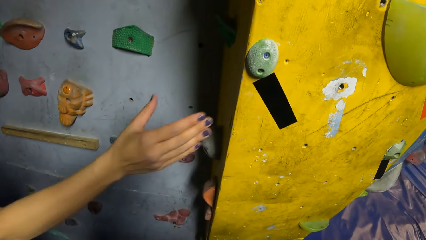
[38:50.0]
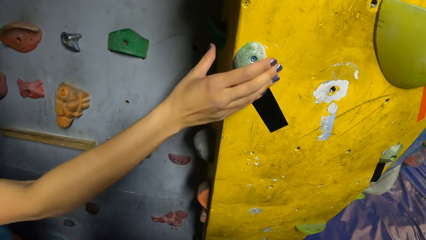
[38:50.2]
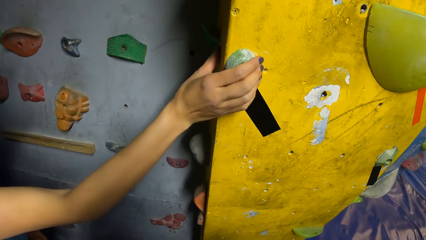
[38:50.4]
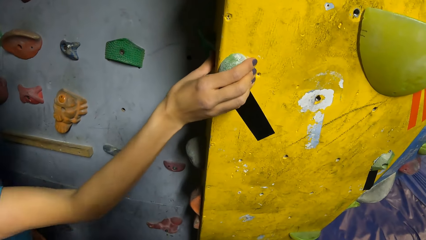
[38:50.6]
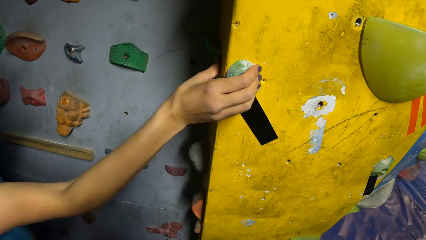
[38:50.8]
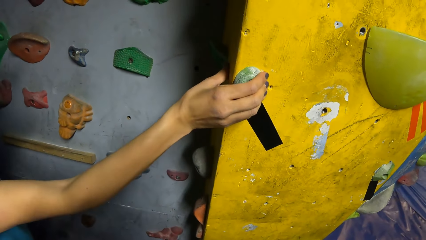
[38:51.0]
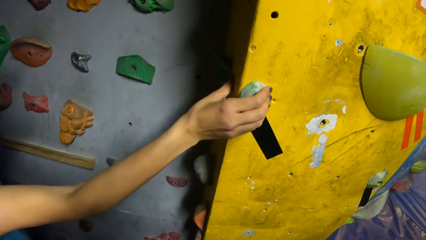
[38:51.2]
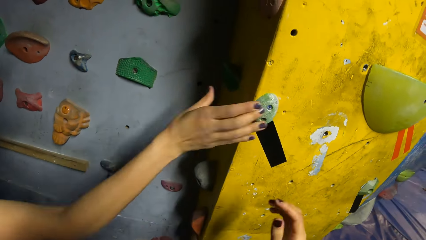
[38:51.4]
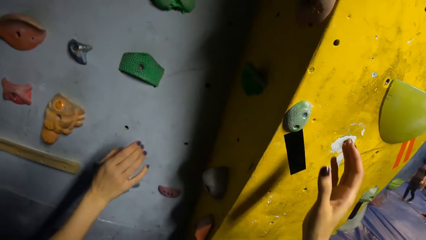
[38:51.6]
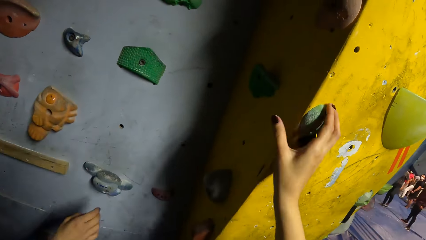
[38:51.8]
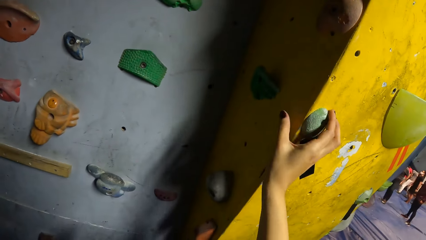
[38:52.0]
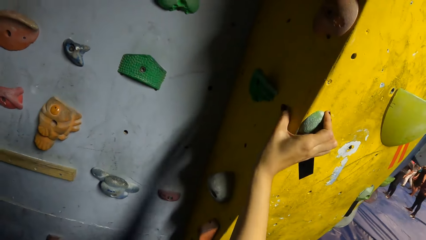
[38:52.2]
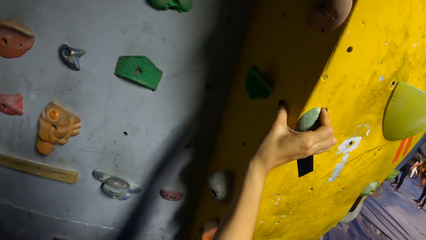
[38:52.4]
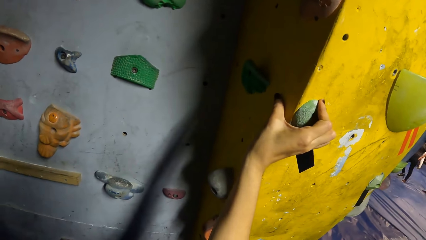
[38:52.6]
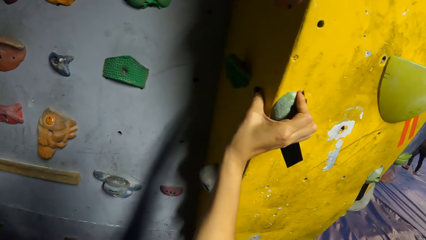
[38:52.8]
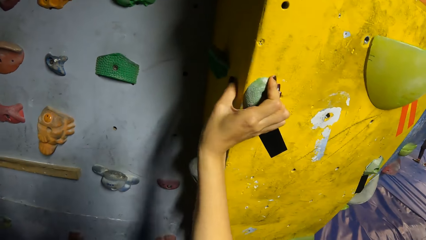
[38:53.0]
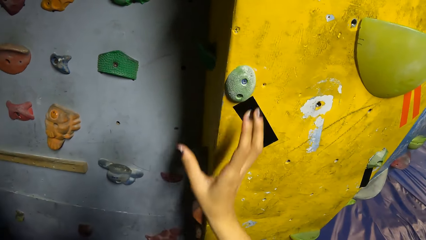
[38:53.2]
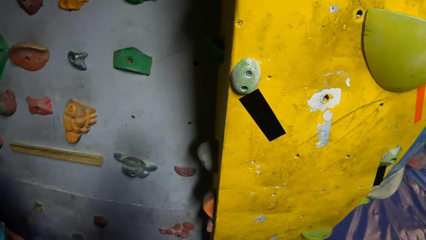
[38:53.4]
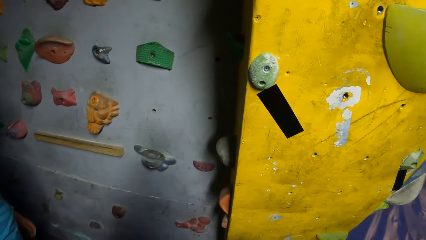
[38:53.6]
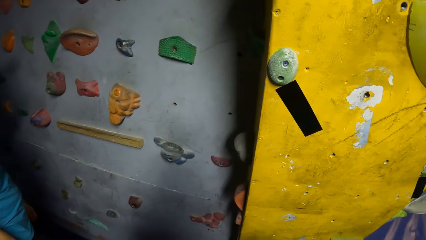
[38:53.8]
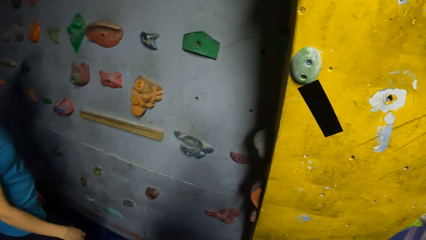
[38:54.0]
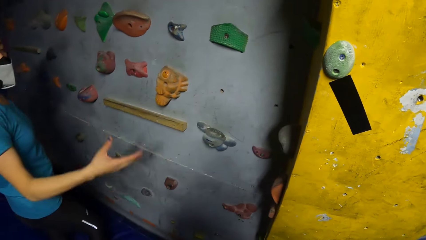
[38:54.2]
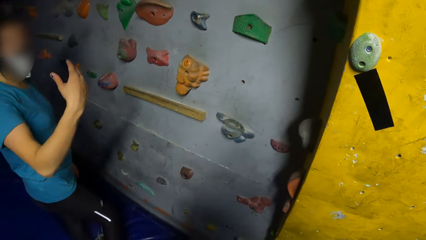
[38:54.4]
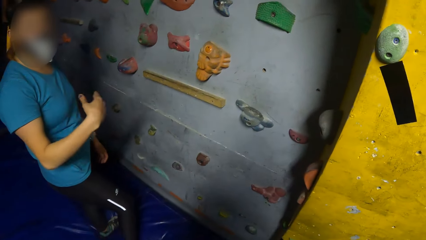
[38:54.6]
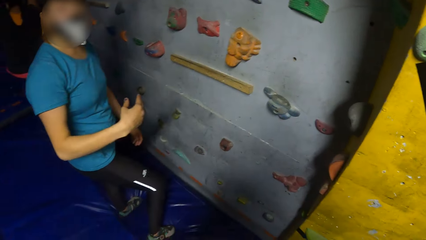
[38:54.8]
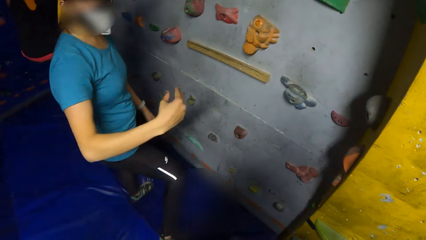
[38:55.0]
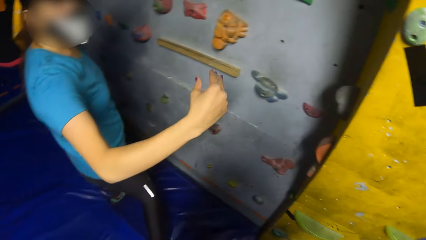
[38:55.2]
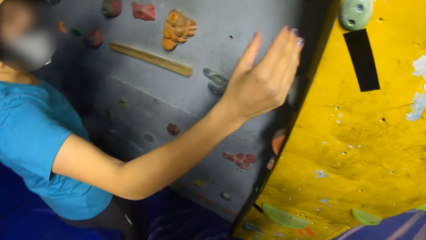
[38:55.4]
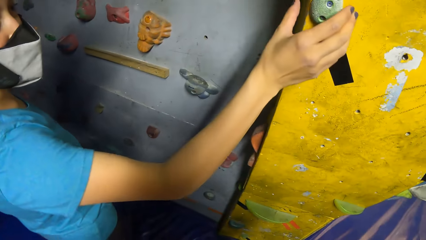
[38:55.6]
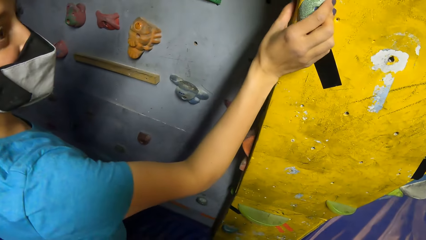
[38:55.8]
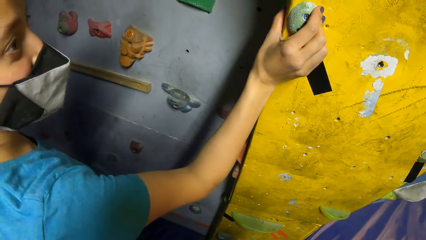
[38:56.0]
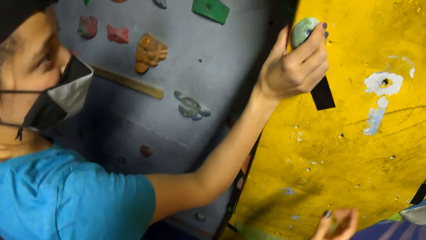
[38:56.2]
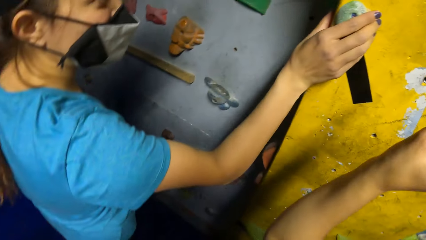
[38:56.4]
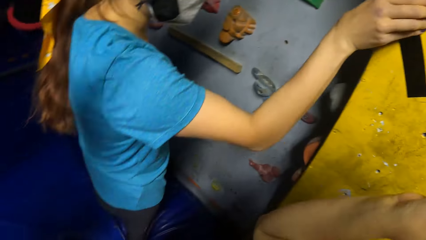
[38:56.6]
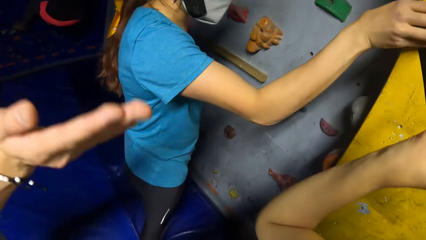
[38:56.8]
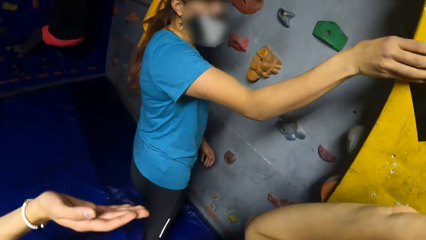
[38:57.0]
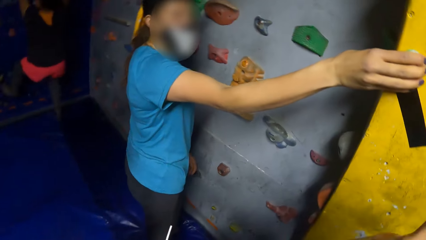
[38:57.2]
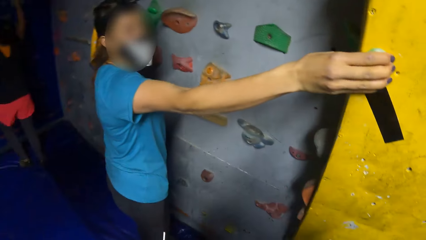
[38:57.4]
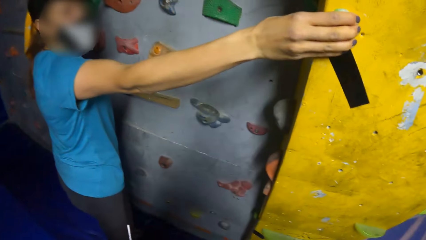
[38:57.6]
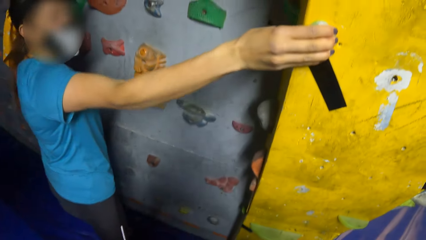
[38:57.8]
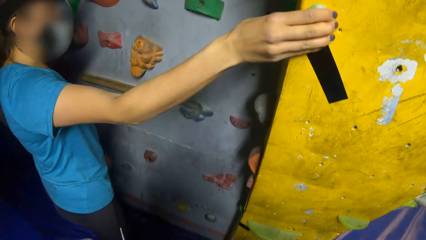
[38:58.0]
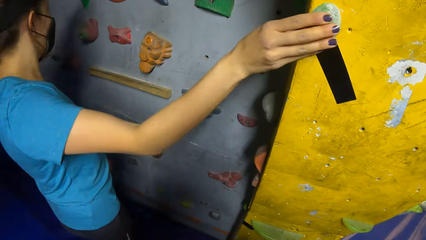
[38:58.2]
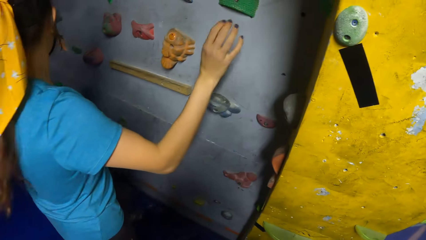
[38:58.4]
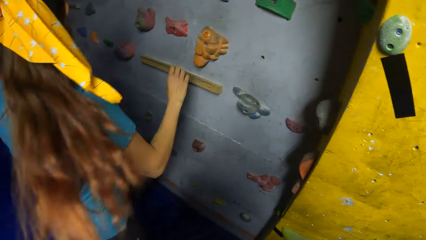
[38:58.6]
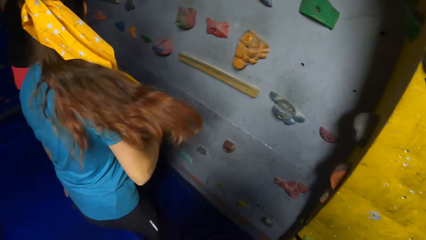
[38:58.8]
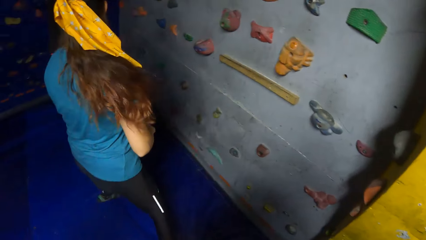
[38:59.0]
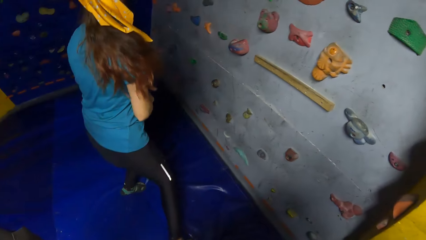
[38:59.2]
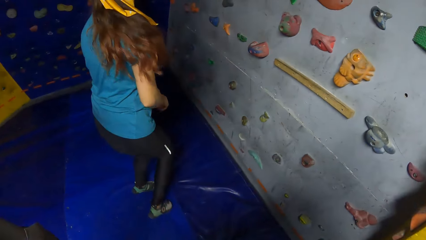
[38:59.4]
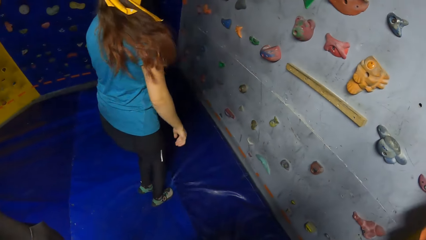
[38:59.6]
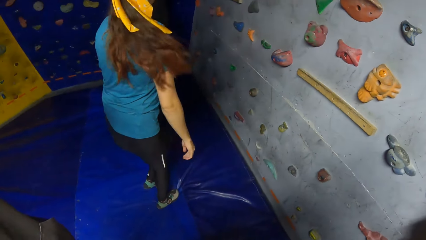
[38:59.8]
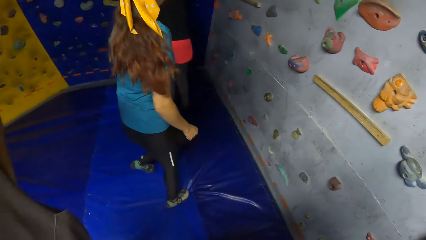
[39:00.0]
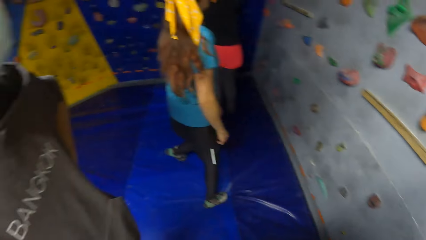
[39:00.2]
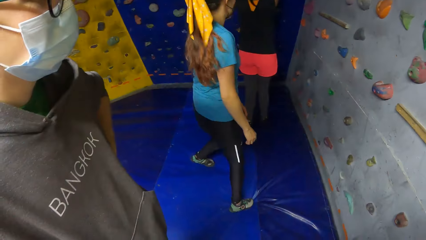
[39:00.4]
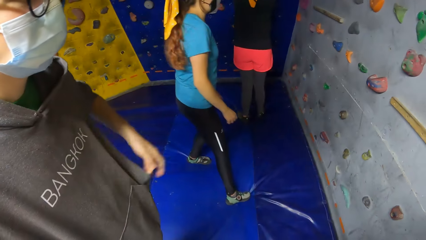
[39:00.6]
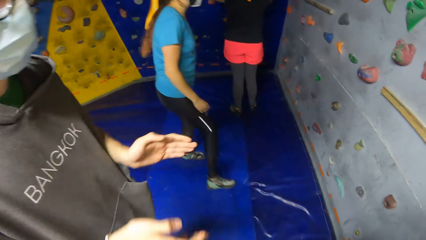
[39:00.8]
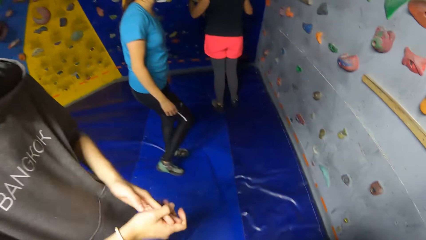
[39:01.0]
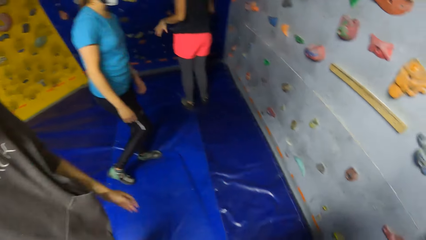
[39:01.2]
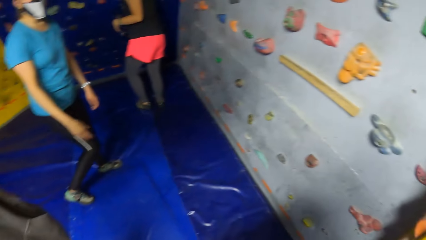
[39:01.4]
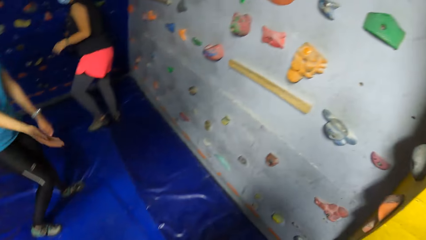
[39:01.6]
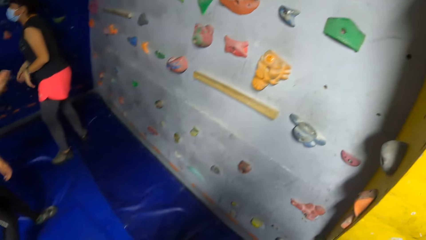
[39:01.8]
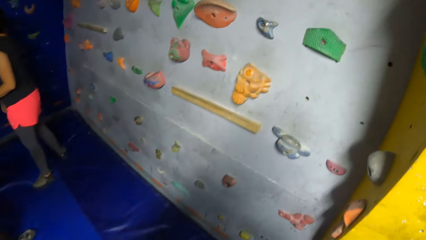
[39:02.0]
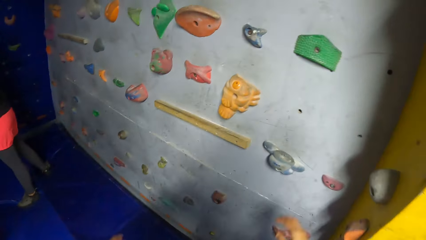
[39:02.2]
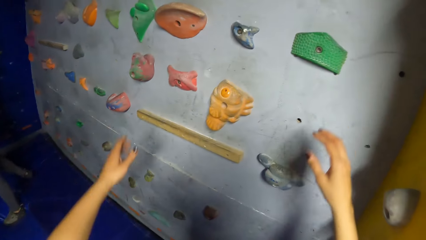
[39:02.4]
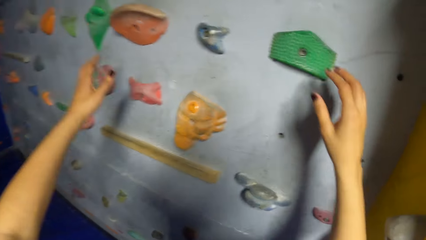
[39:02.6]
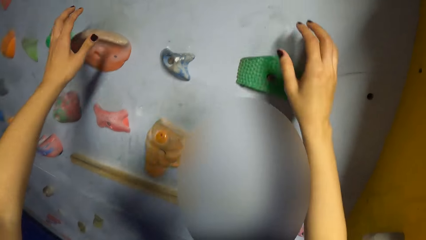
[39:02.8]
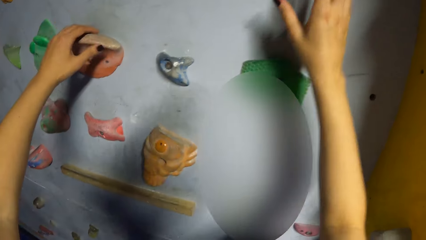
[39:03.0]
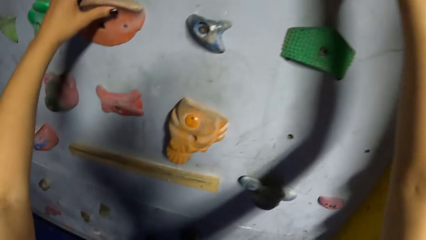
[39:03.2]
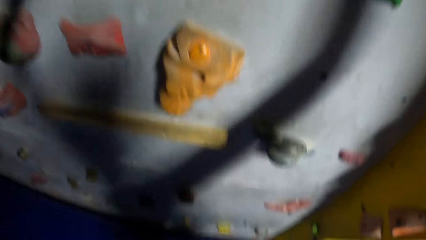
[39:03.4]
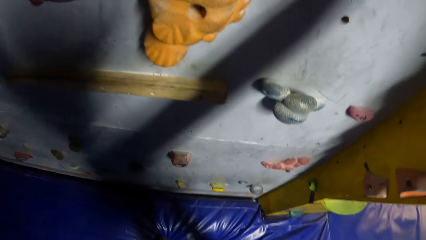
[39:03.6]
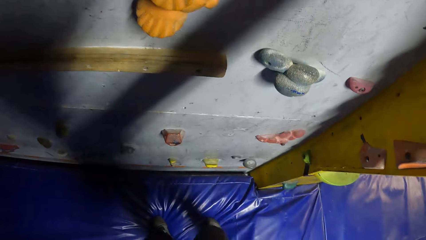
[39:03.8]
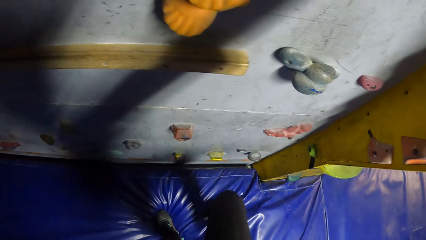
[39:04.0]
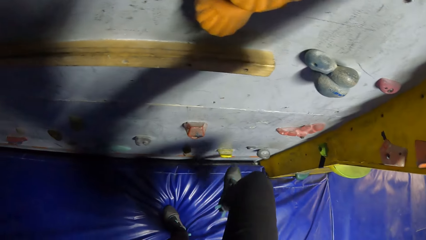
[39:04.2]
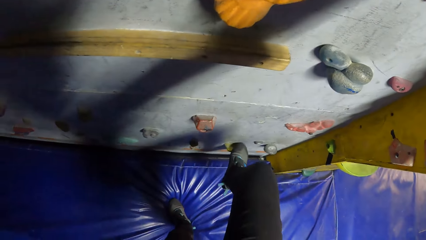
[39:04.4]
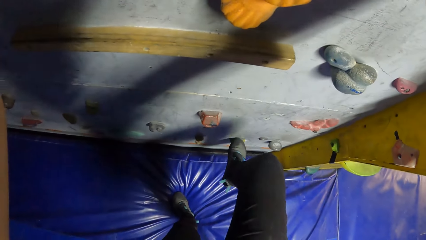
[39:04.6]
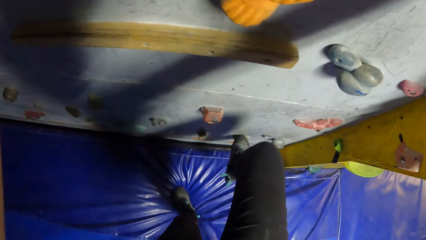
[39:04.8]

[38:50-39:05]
The woman grips the climbing hold with her right hand and removes her right hand from the climbing hold. The camera wearer grips the climbing hold with her right hand. She removes her right hand from the climbing hold. The woman gestures. The woman grips the climbing hold with her right hand. The woman removes her right hand from the climbing hold. The woman walks around. The man claps his hands. The camera wearer grips the climbing hold with her hands and climbs the bouldering wall.
